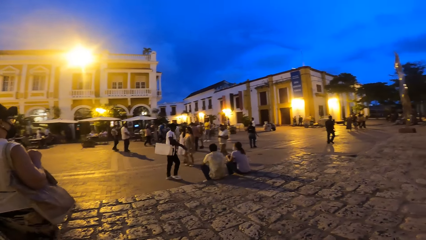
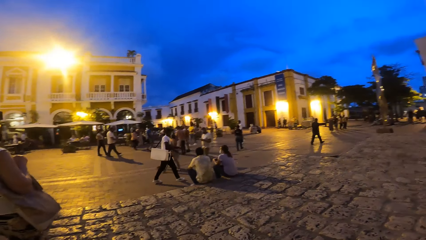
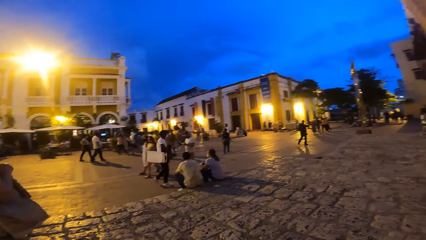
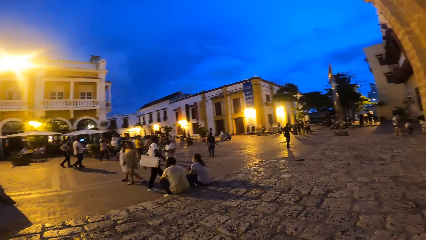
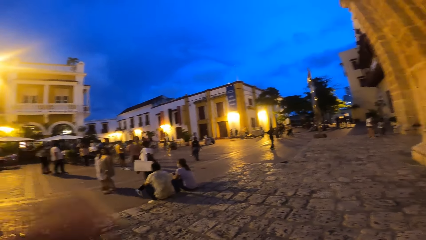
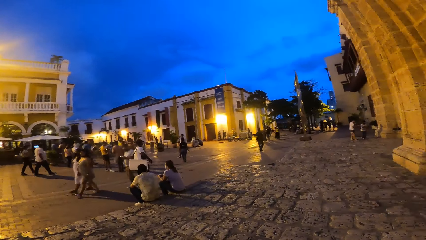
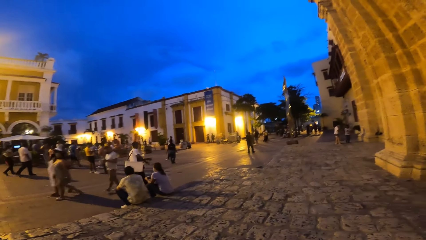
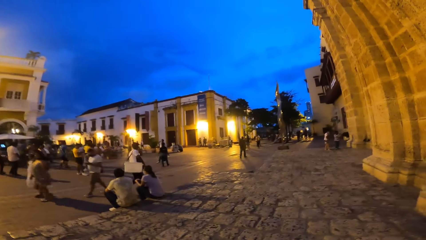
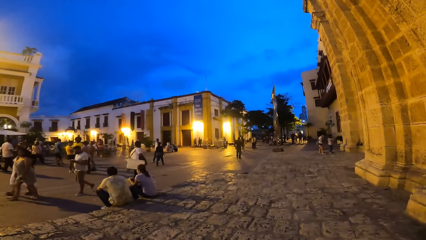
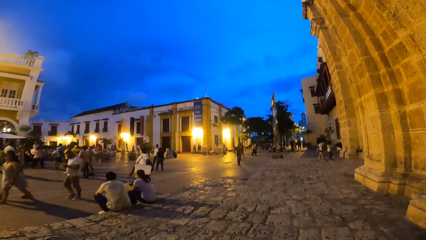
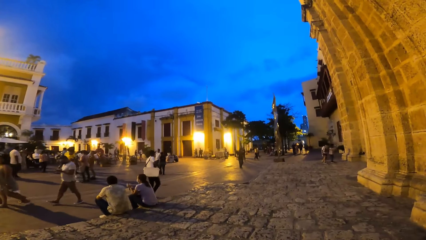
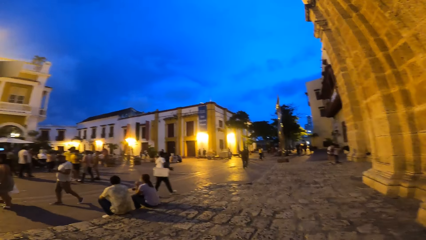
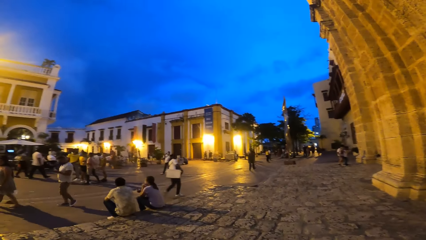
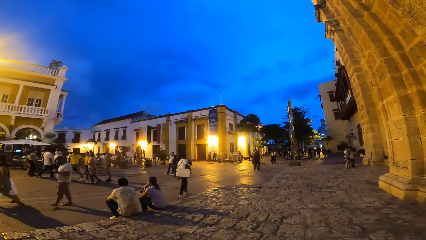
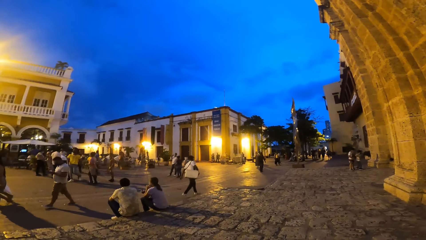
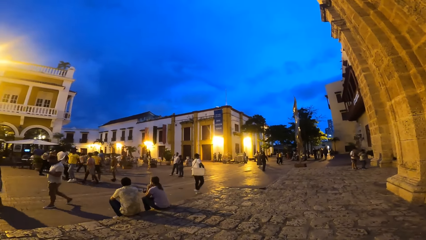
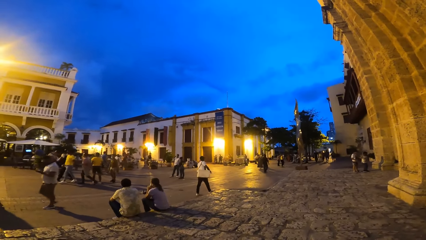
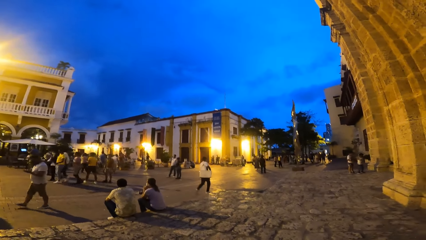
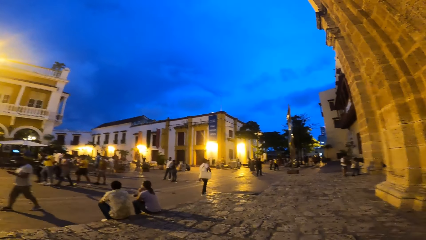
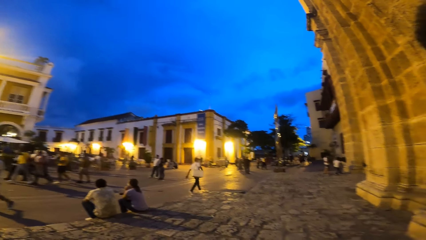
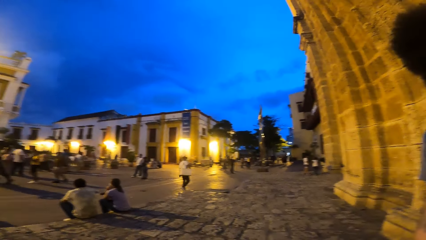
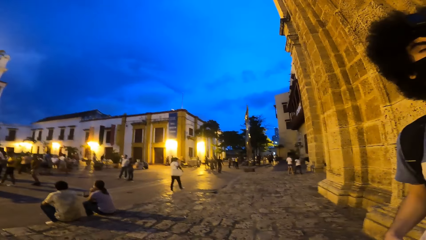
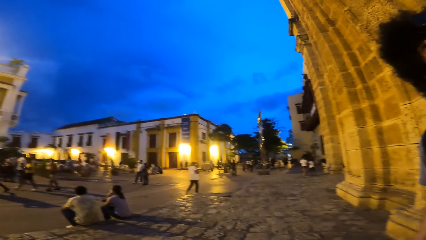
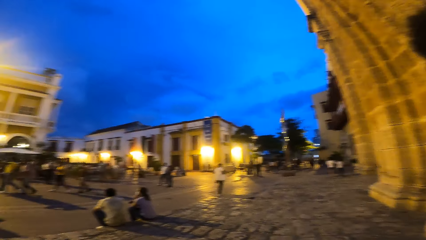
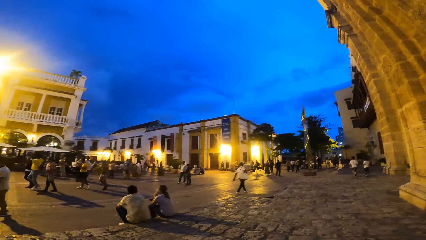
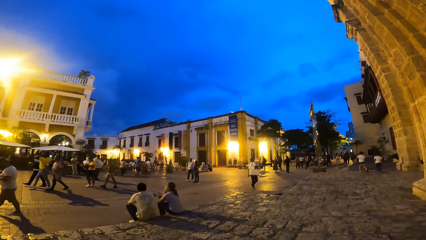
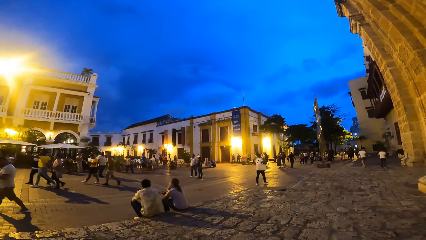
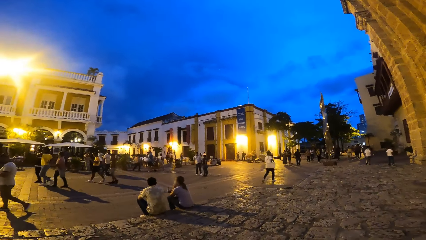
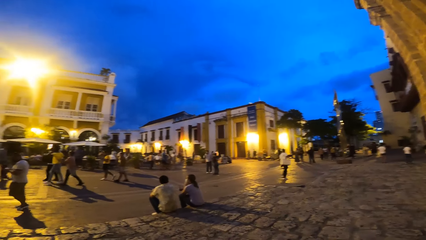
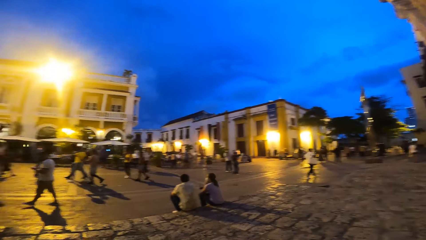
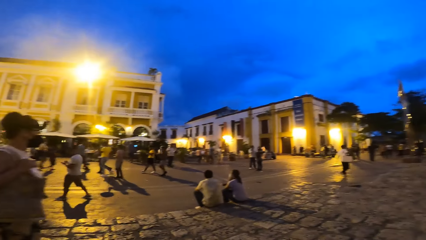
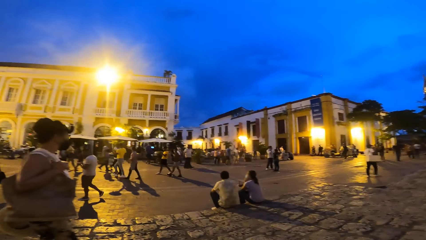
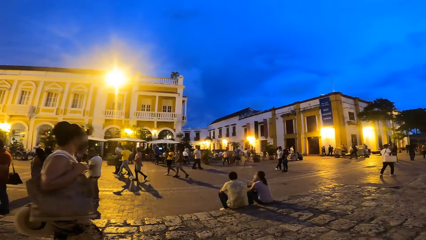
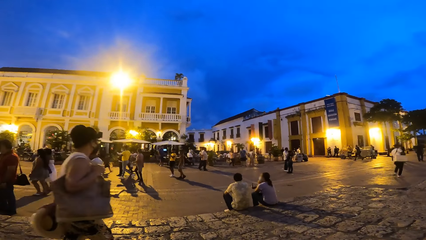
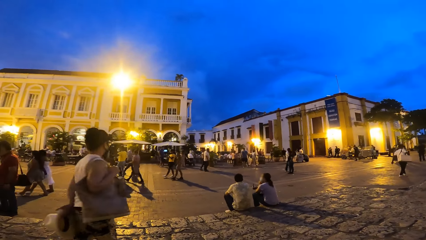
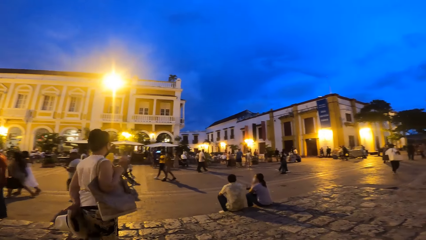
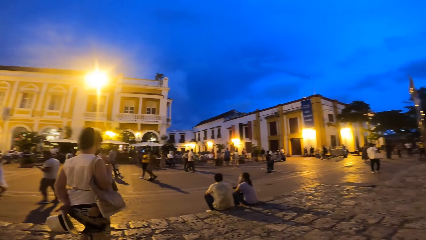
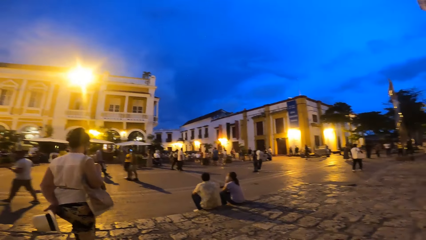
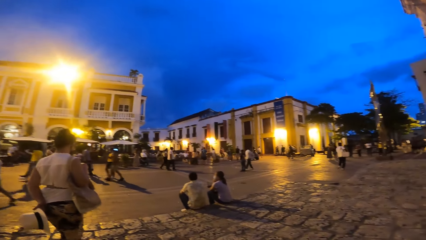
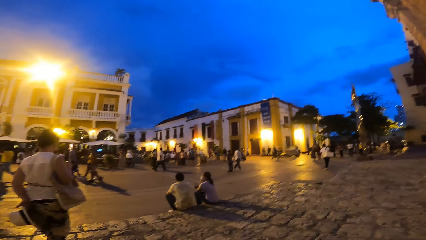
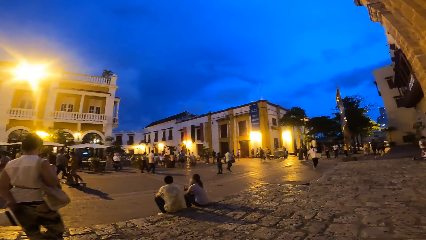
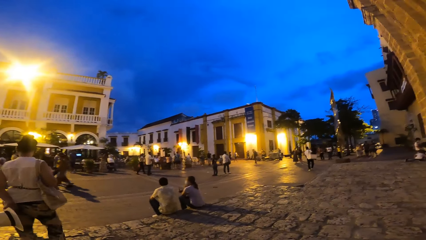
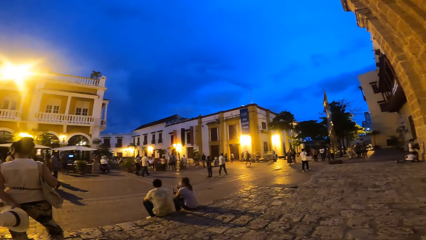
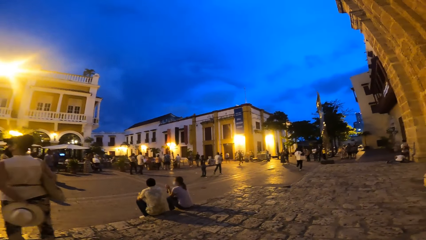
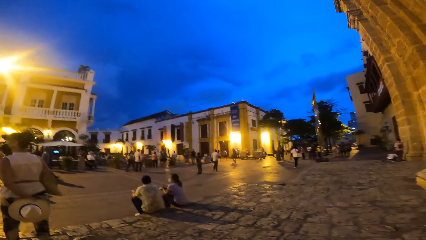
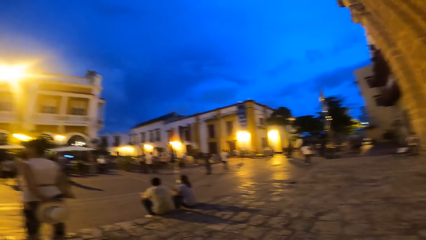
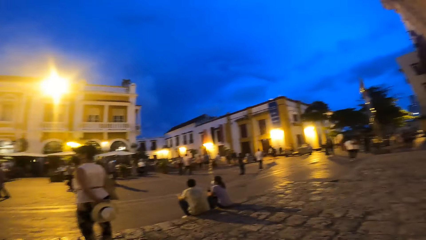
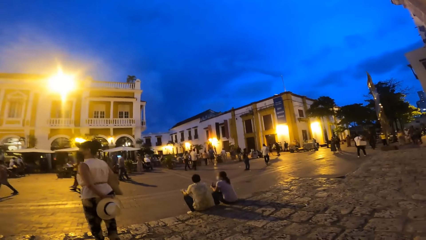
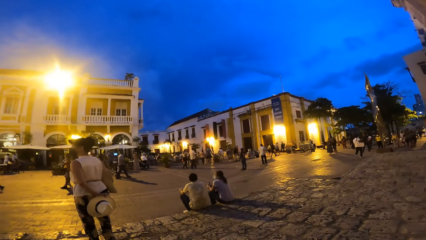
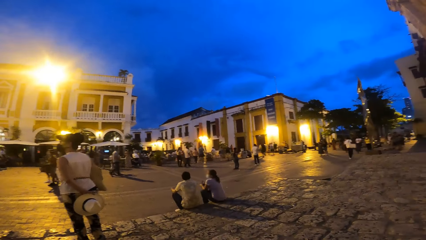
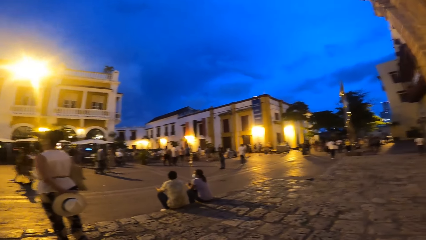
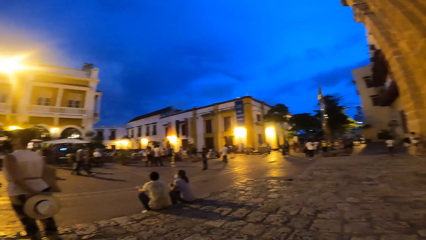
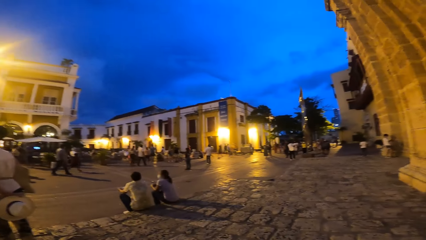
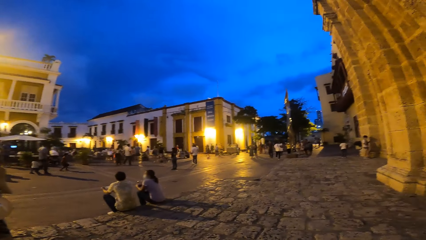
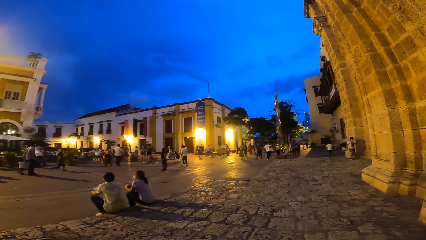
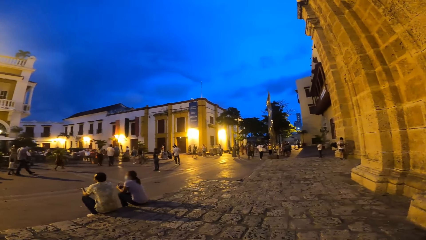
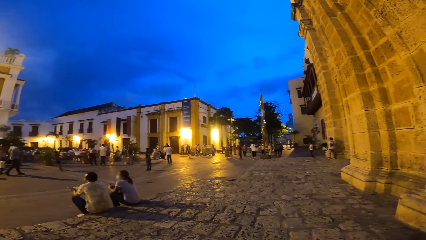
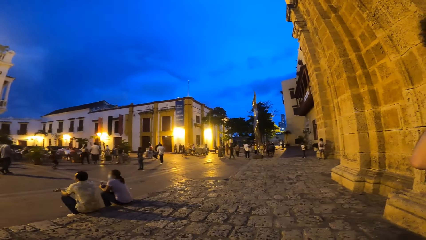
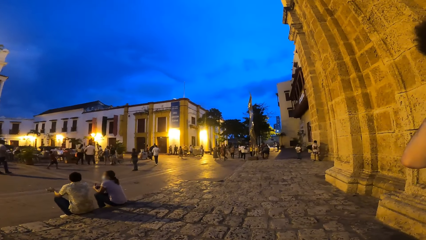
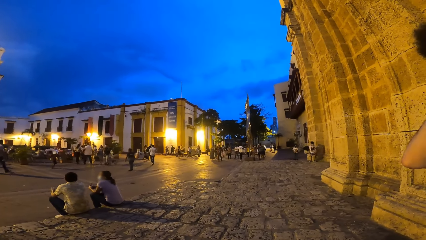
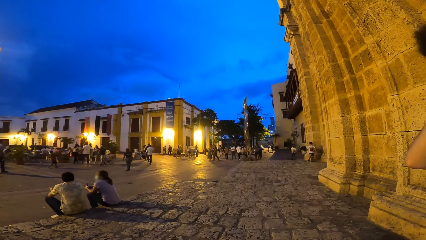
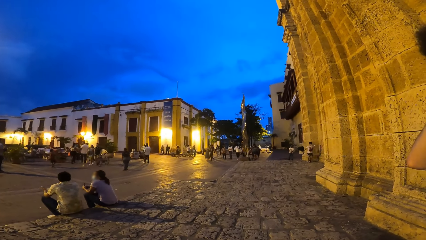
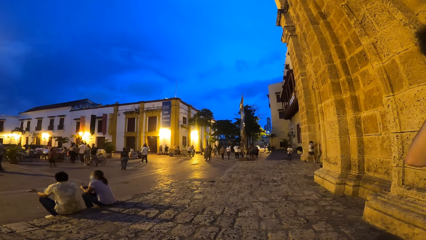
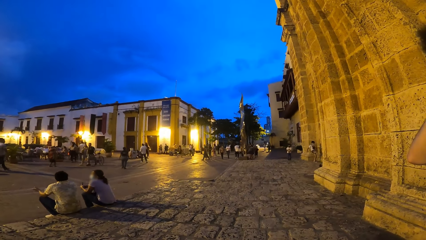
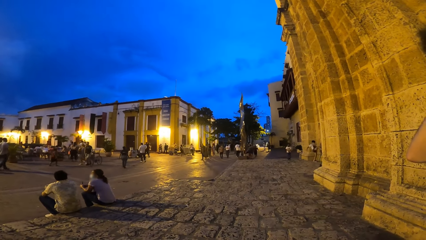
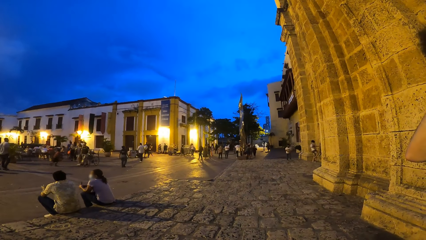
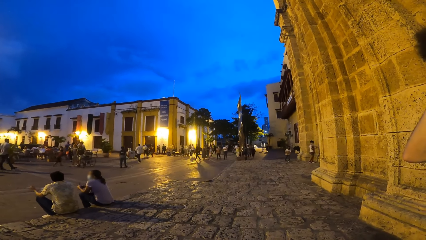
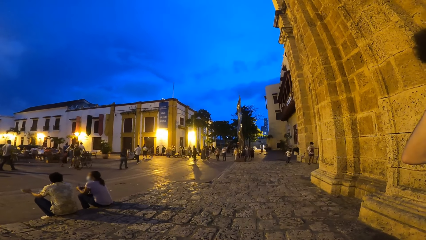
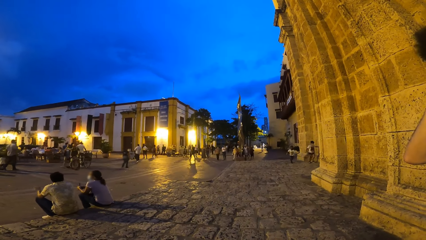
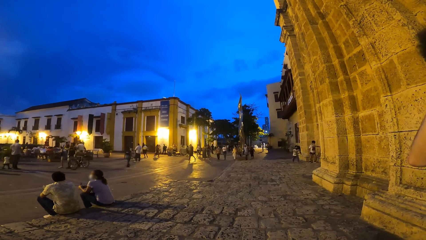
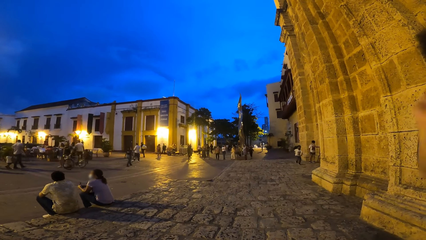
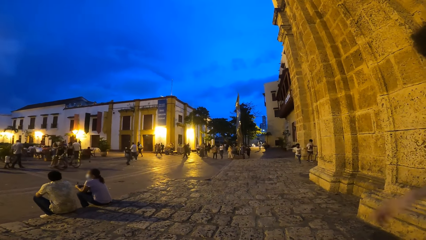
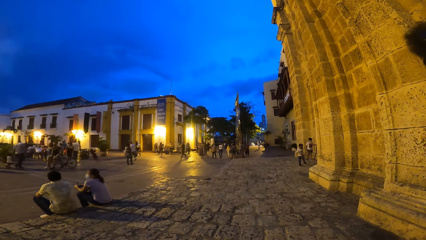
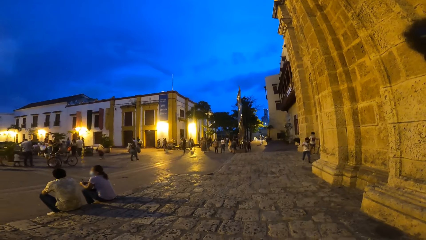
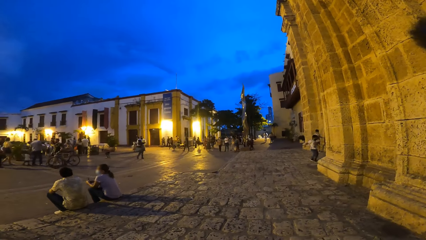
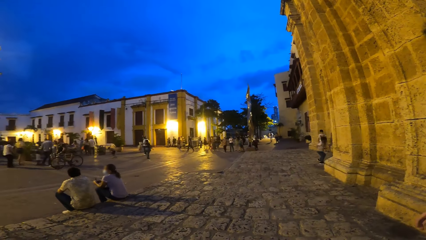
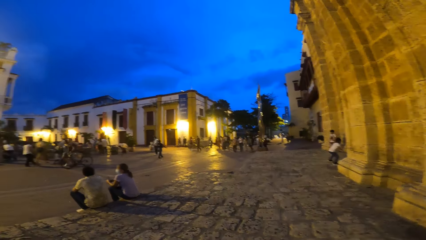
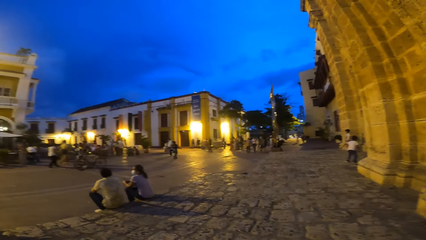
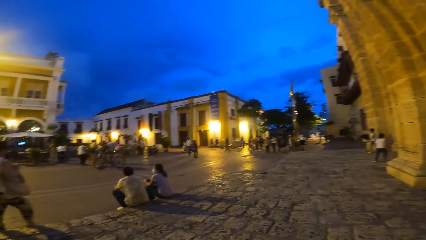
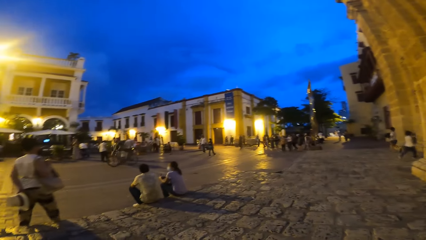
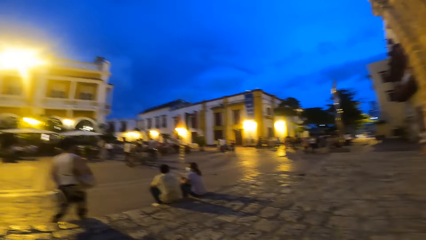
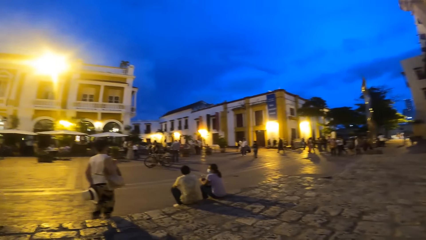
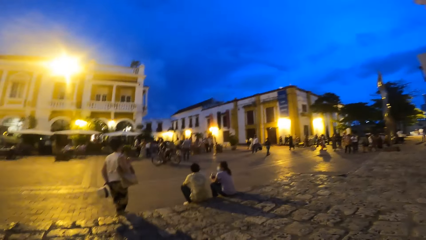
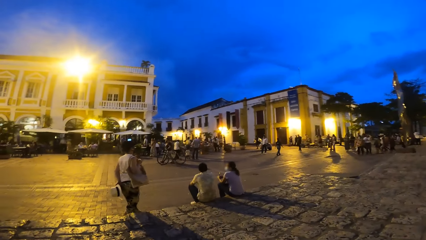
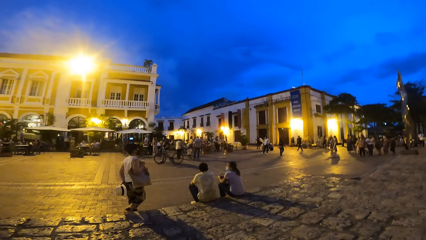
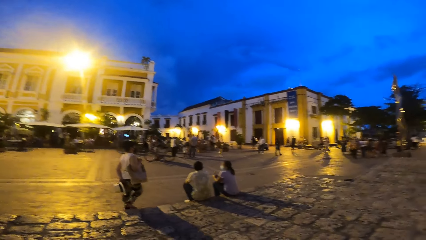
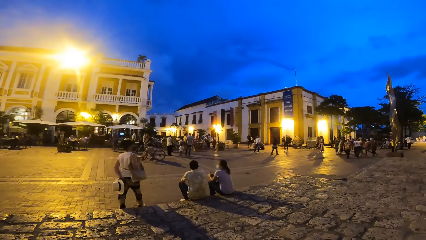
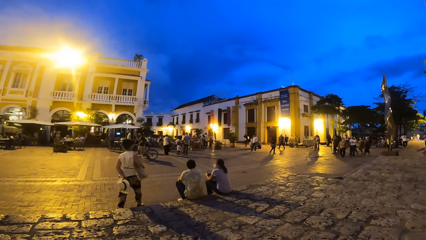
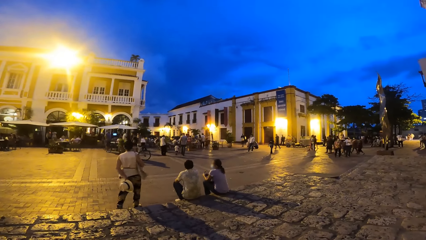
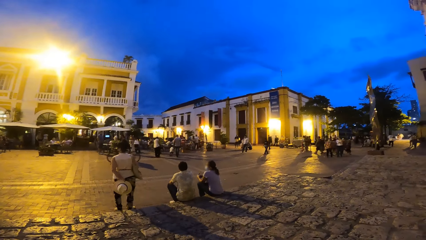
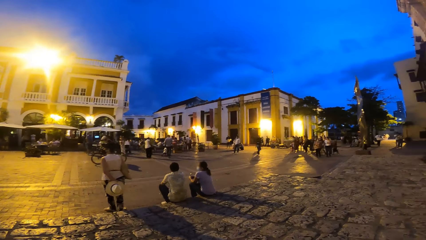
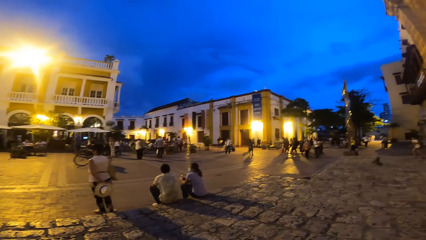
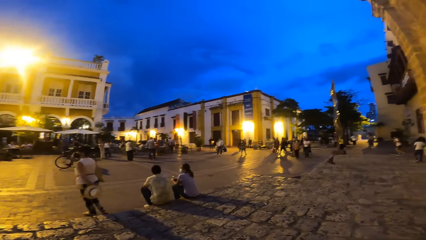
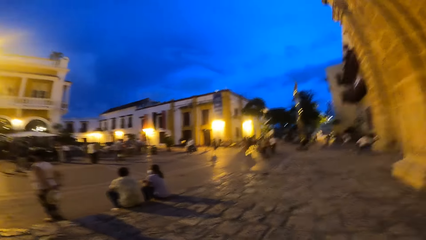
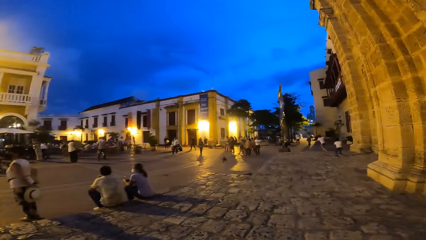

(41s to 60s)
The camera wearer removes her left hand from her face. She looks around. A woman walks on the walkway. A man touches his face with his right hand. The man removes his right hand from his face. The woman walks down from the walkway to the road.
